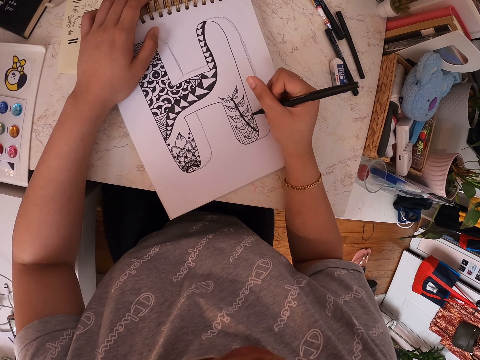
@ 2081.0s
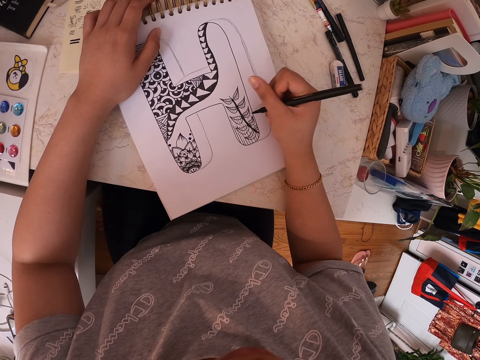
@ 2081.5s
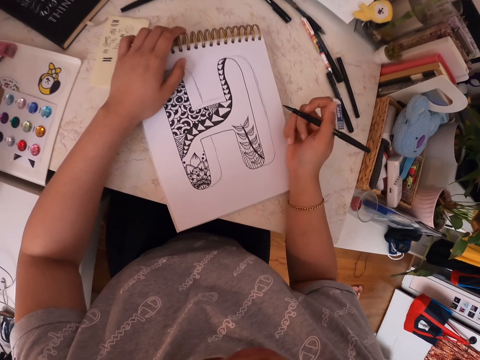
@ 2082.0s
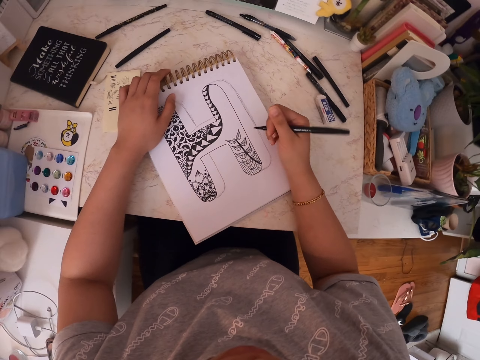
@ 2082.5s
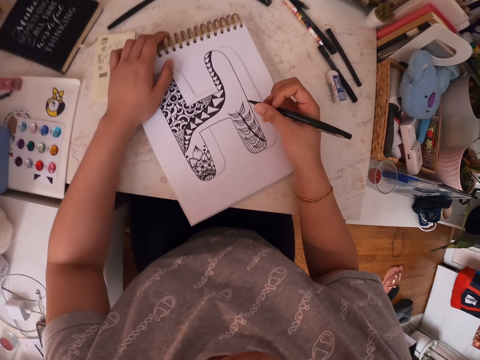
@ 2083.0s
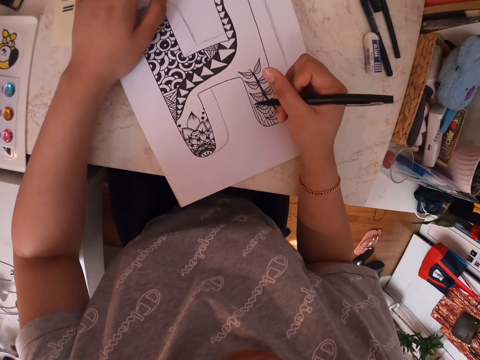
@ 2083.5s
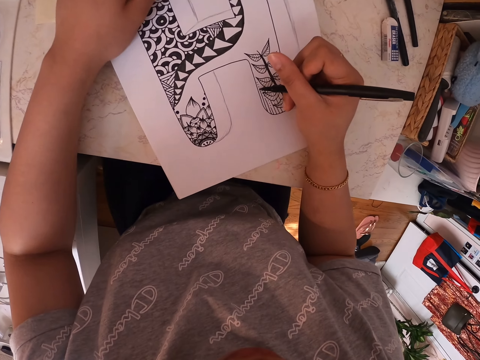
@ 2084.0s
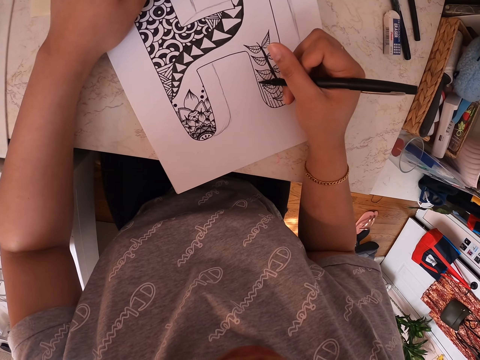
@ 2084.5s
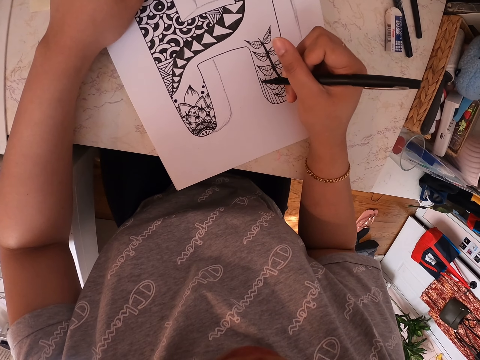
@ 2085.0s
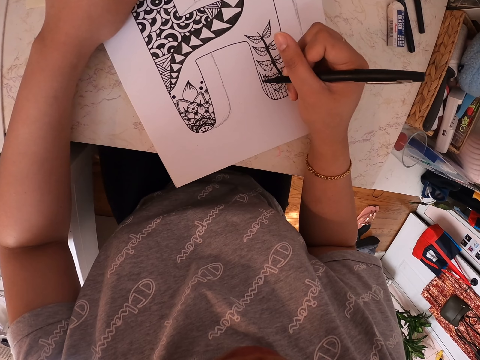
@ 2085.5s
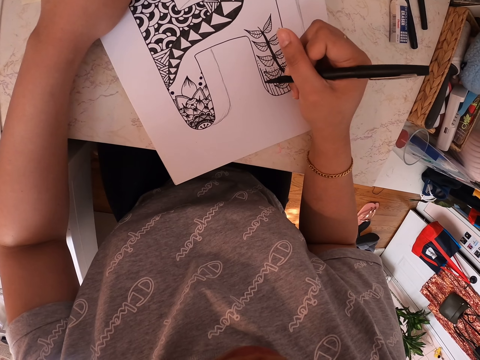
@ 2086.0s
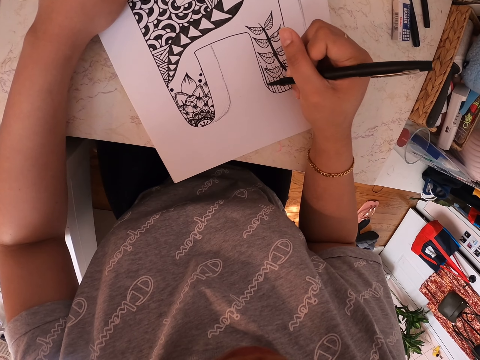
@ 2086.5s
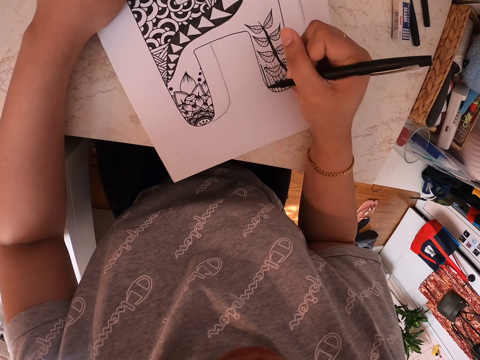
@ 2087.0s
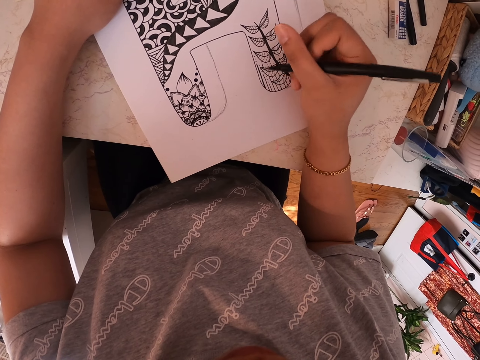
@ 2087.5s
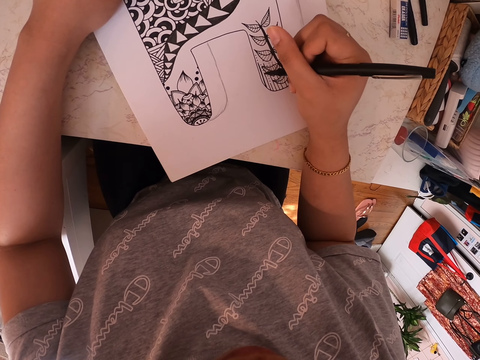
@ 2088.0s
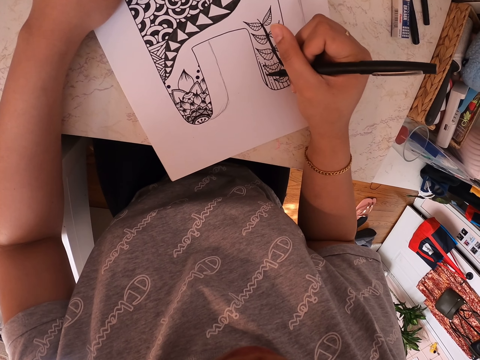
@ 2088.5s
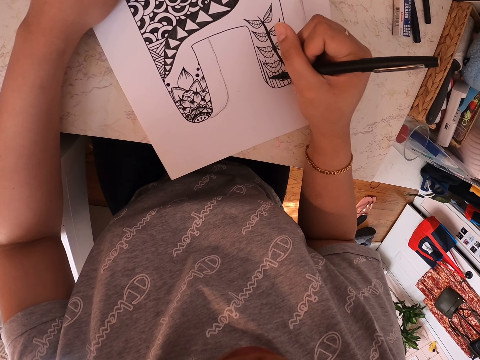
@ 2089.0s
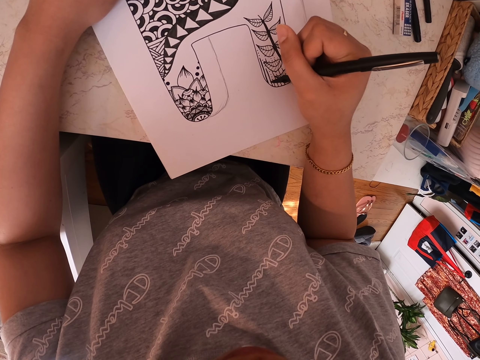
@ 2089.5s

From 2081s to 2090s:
The camera wearer stares at a drawing. They draw on a paper.

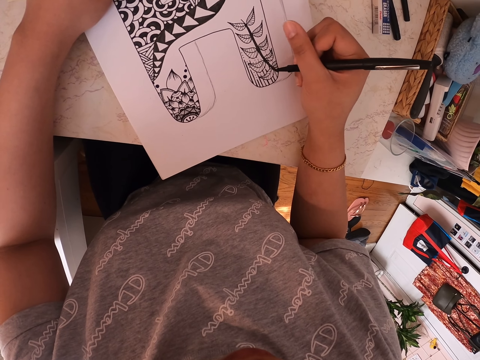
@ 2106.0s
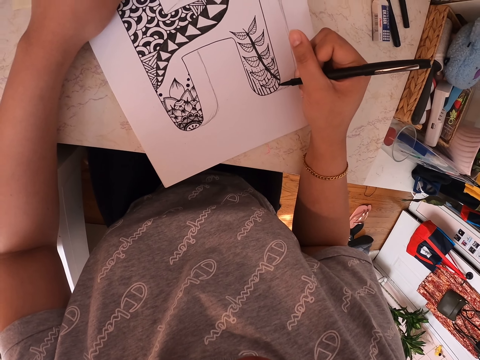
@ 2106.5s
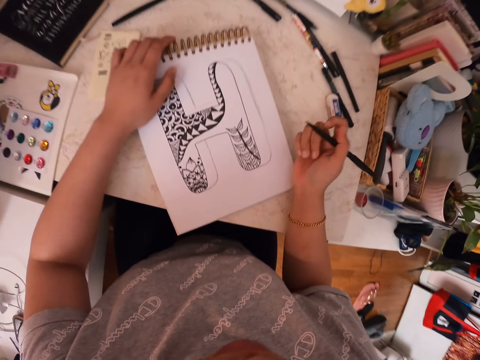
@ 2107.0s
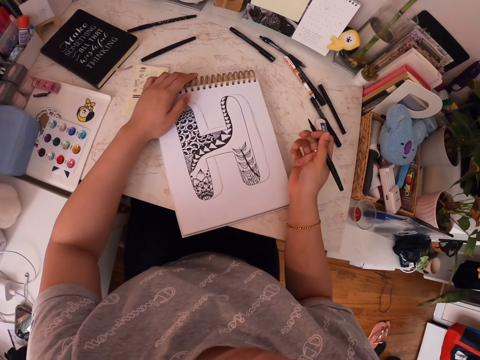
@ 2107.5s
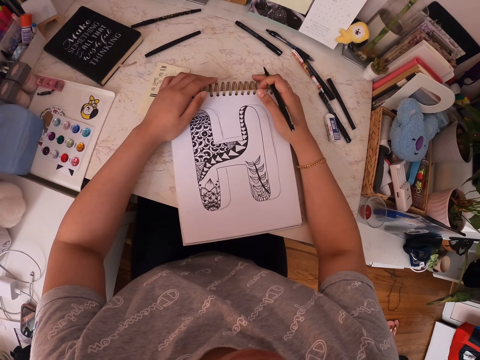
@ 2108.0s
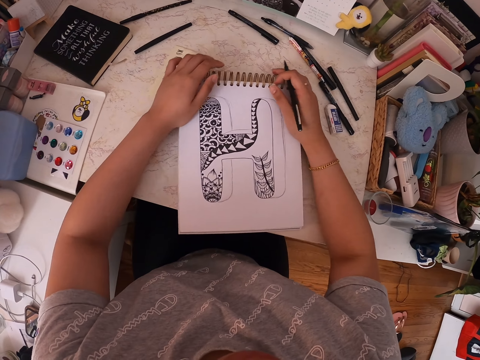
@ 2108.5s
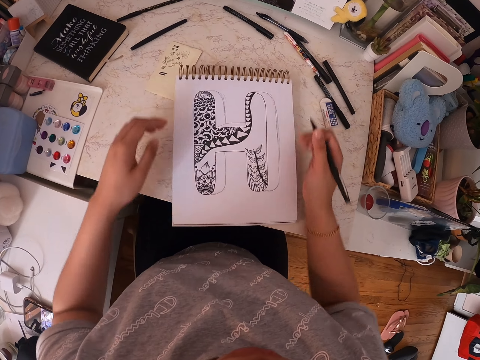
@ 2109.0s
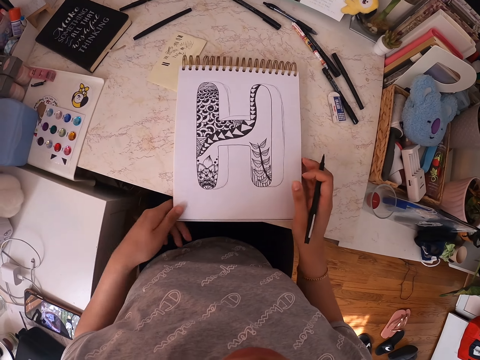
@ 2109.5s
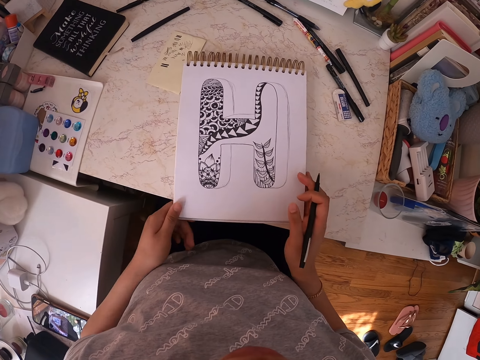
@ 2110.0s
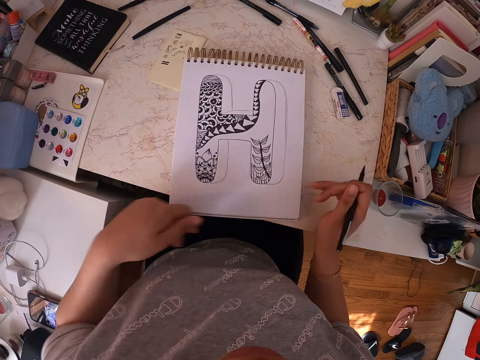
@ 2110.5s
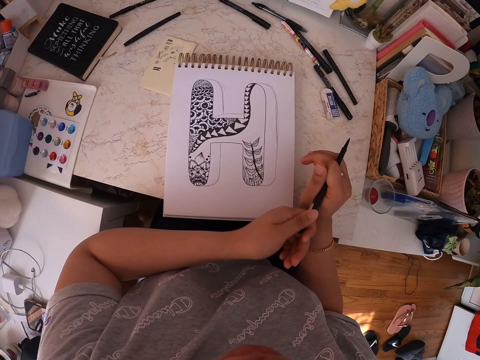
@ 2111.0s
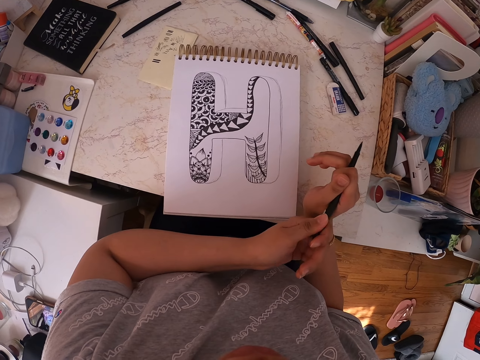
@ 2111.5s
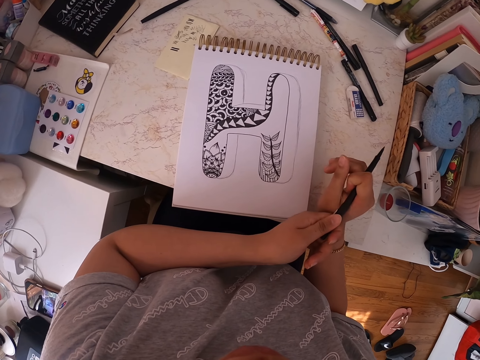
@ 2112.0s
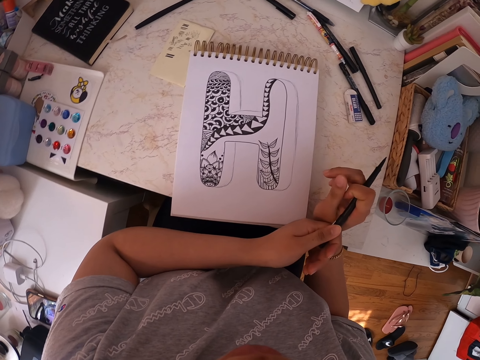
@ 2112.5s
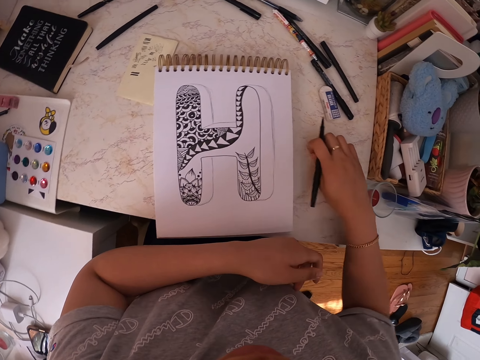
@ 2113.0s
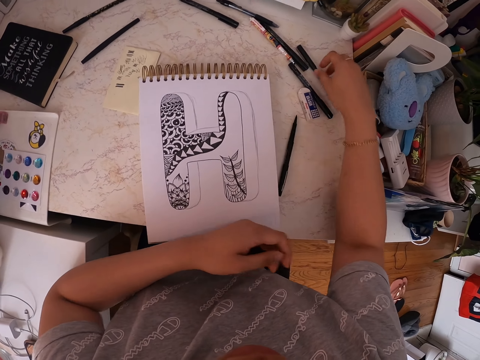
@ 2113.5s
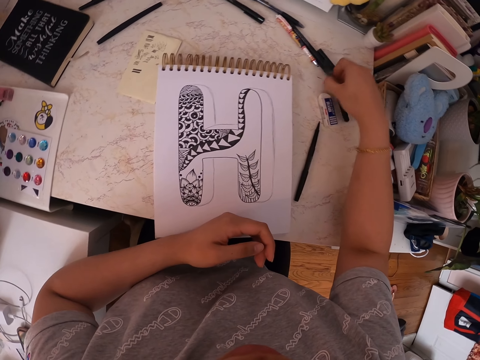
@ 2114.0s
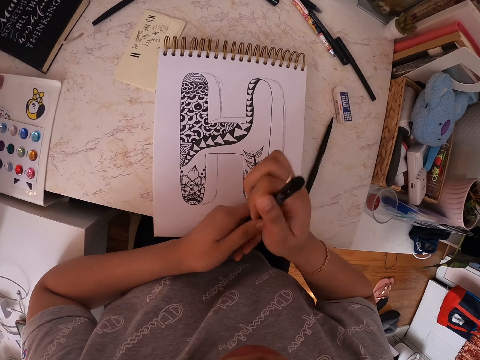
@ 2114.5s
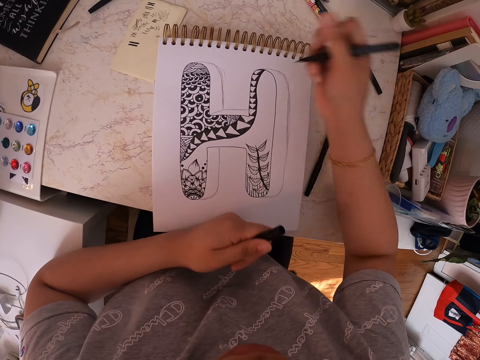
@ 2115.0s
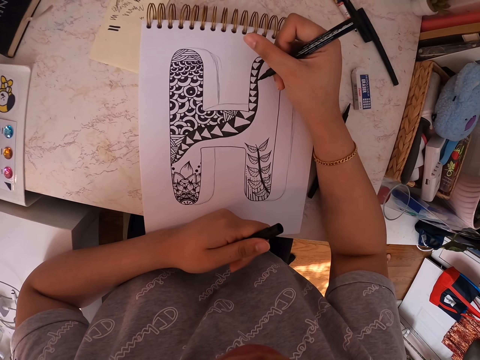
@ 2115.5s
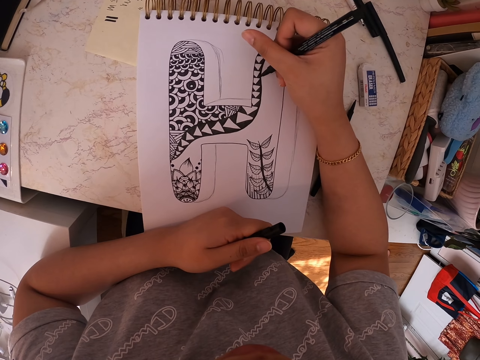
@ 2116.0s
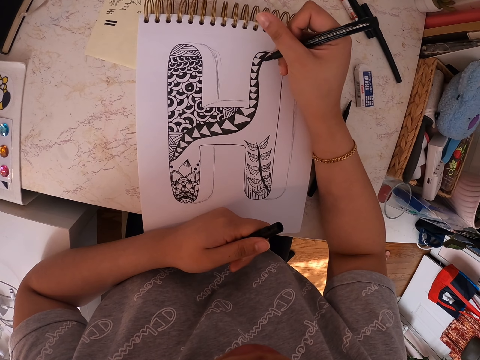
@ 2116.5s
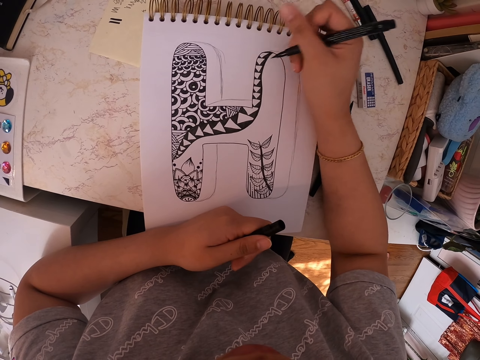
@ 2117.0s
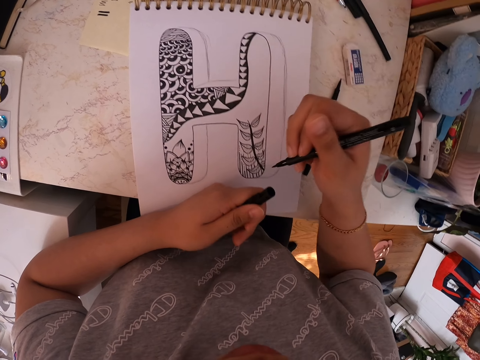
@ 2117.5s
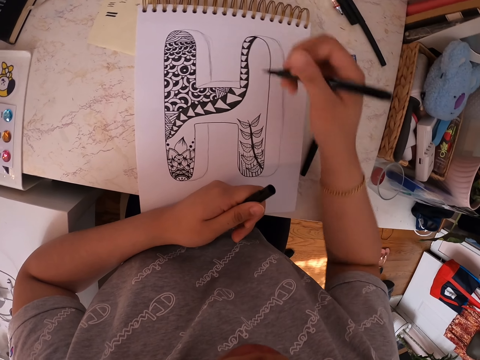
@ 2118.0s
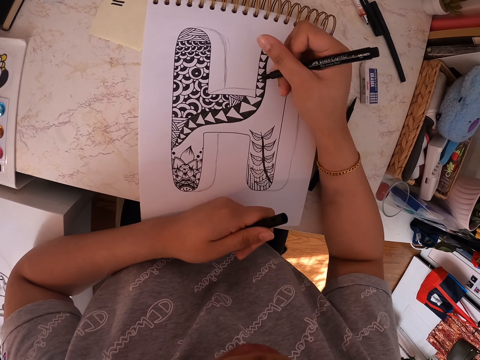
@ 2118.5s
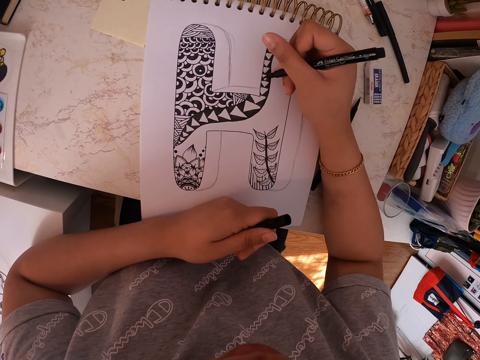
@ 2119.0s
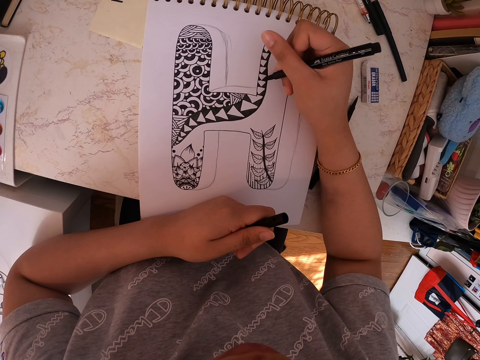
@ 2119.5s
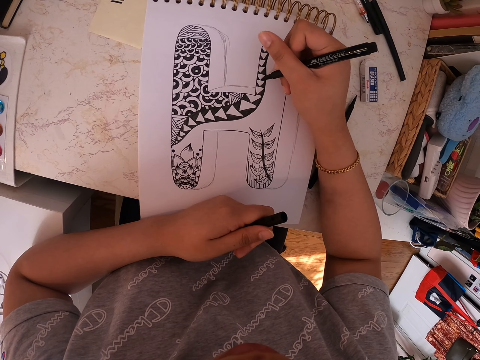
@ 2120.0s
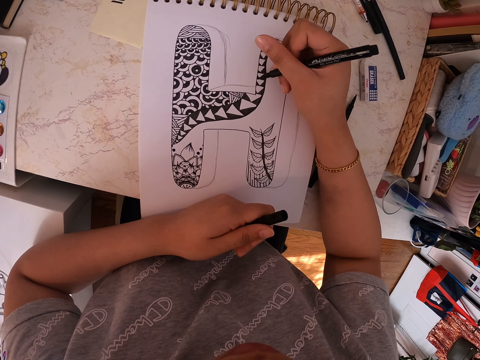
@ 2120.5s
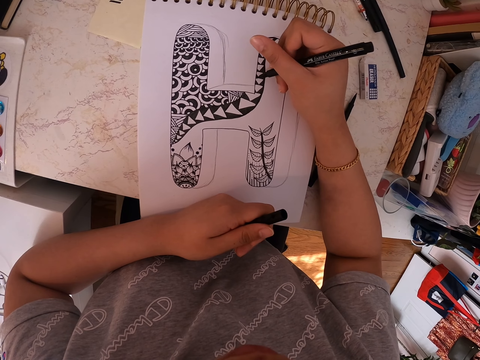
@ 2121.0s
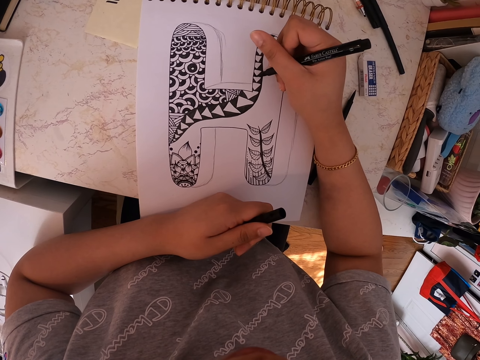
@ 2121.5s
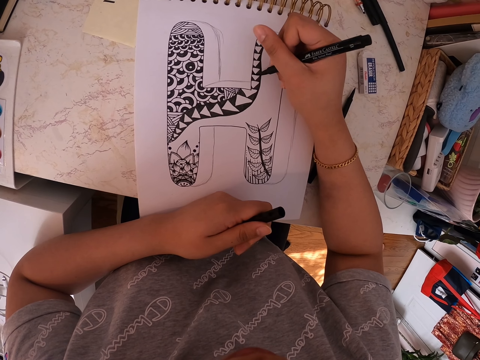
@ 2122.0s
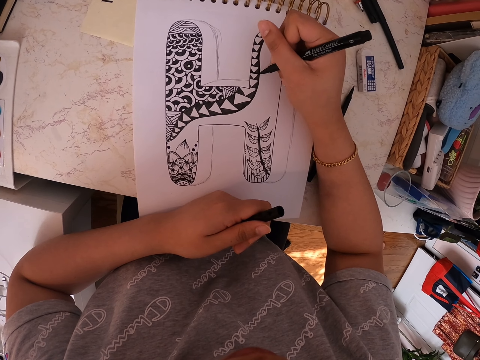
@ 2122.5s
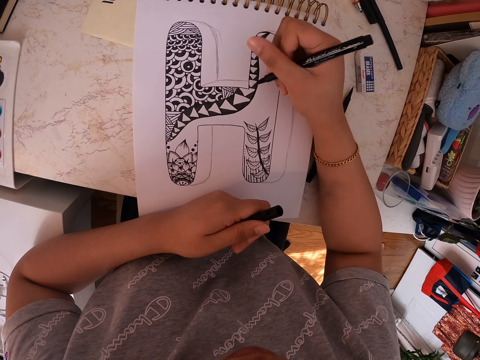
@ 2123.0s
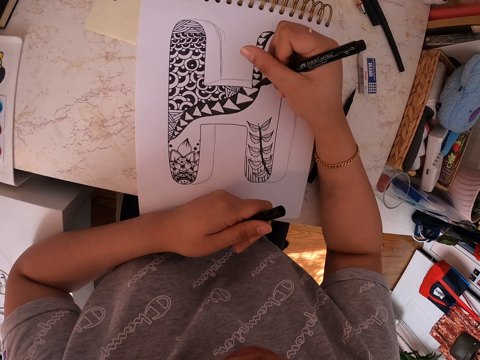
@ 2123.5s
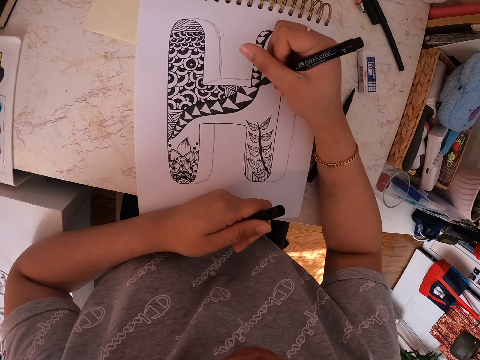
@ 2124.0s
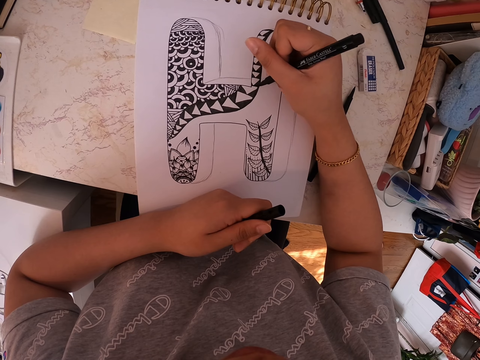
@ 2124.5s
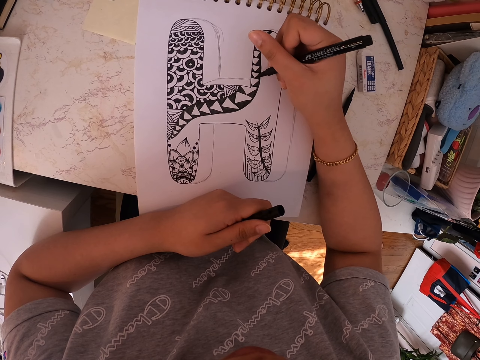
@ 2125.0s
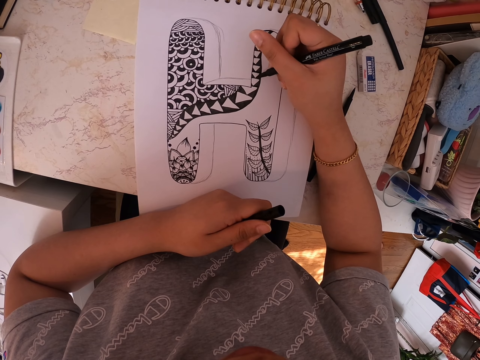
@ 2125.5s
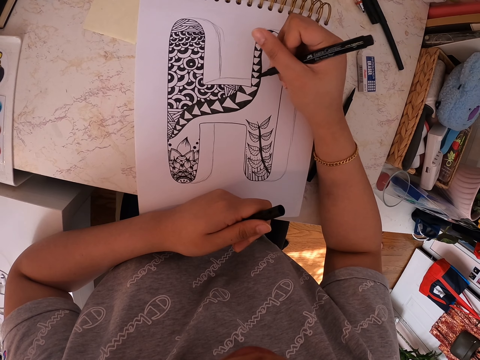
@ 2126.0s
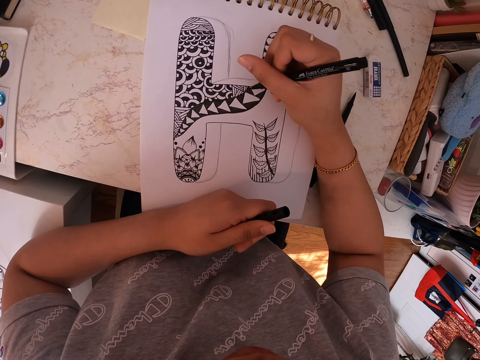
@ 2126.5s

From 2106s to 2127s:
The camera wearer moves the drawing book on the table. They hold the lid of the marker pen. They touch the base of the pen. They put the marker pen on the table. They touch the pen. They pick up another marker pen. They remove the lid of the marker pen. They draw on the drawing book using the marker pen. They stare at the drawing. They draw on a paper.
